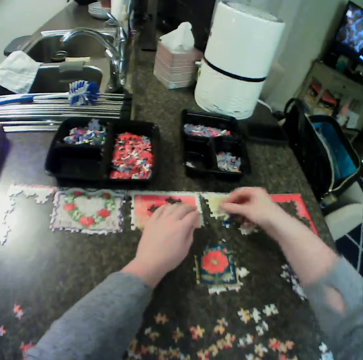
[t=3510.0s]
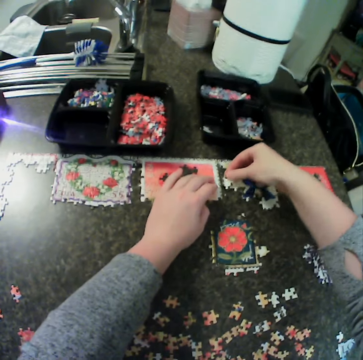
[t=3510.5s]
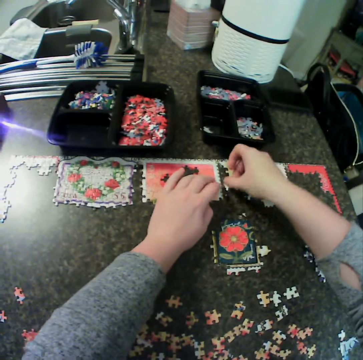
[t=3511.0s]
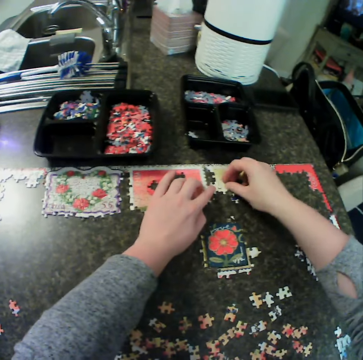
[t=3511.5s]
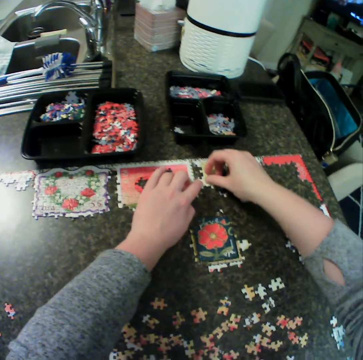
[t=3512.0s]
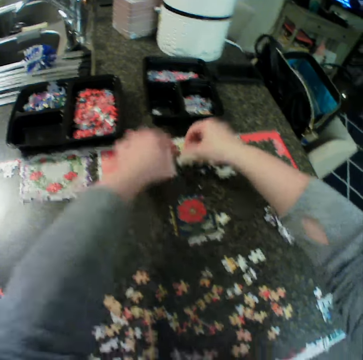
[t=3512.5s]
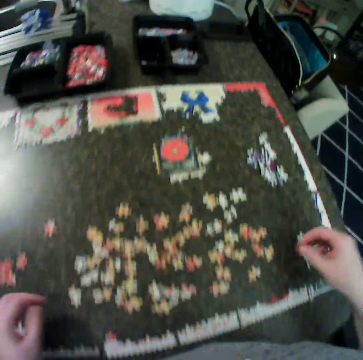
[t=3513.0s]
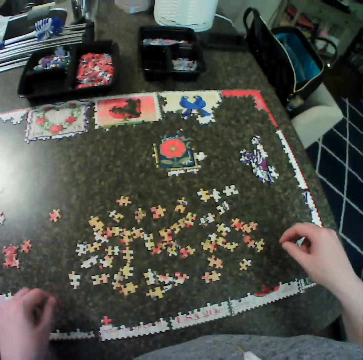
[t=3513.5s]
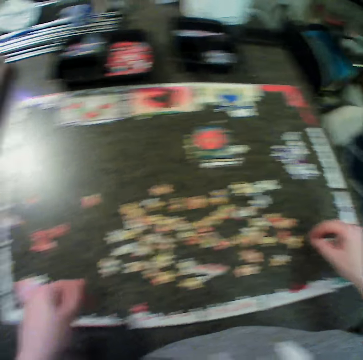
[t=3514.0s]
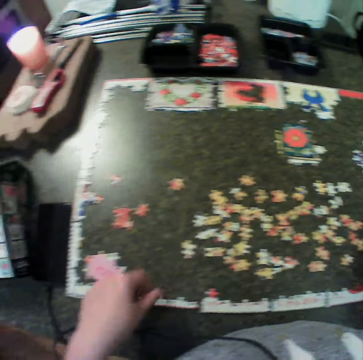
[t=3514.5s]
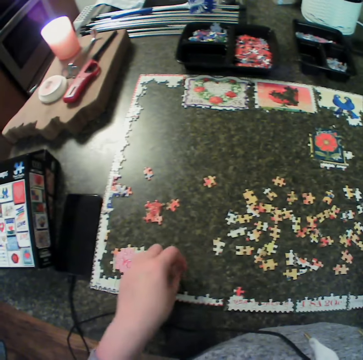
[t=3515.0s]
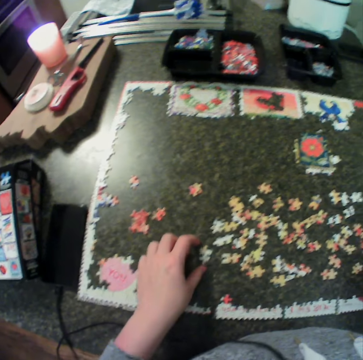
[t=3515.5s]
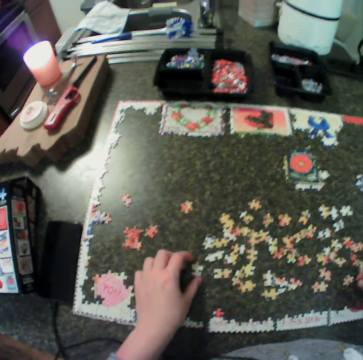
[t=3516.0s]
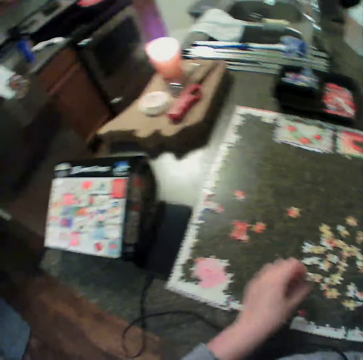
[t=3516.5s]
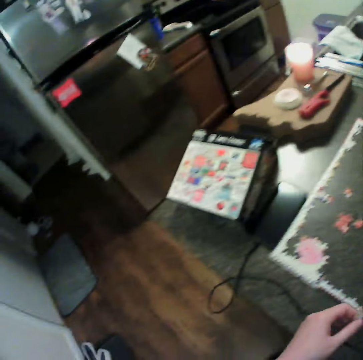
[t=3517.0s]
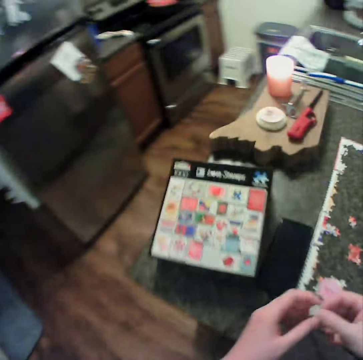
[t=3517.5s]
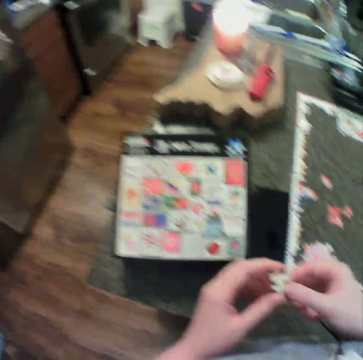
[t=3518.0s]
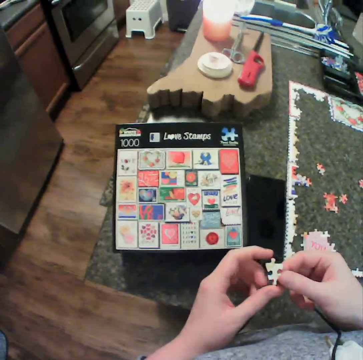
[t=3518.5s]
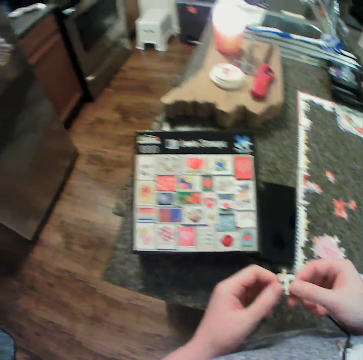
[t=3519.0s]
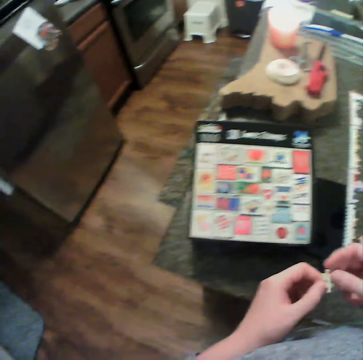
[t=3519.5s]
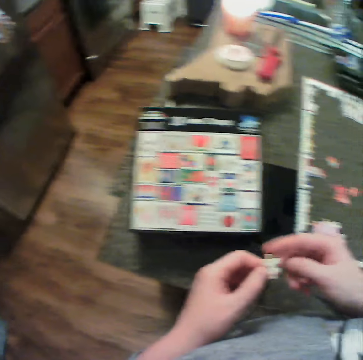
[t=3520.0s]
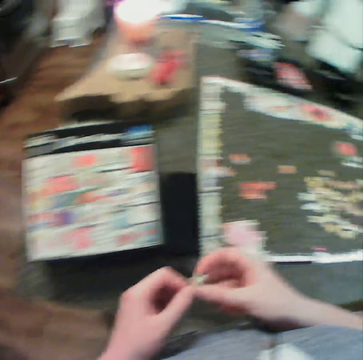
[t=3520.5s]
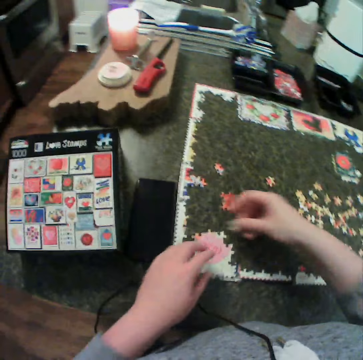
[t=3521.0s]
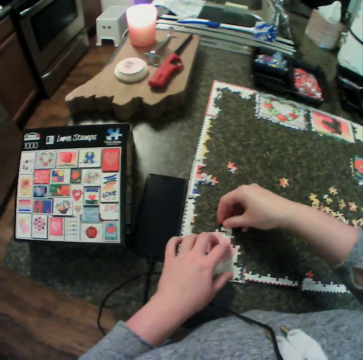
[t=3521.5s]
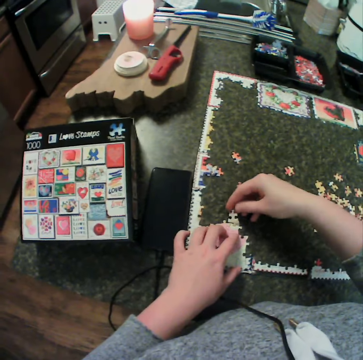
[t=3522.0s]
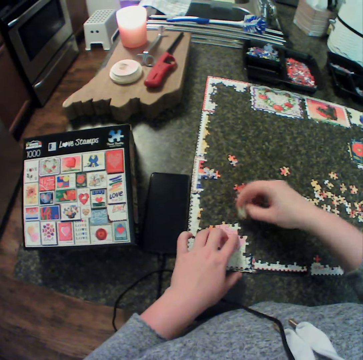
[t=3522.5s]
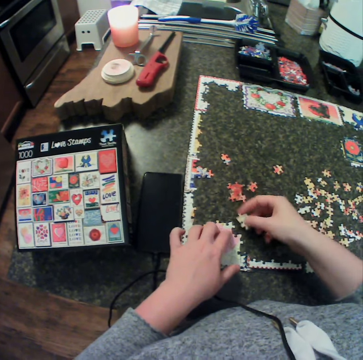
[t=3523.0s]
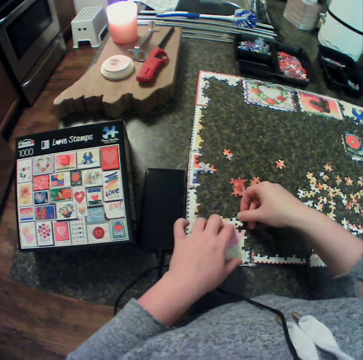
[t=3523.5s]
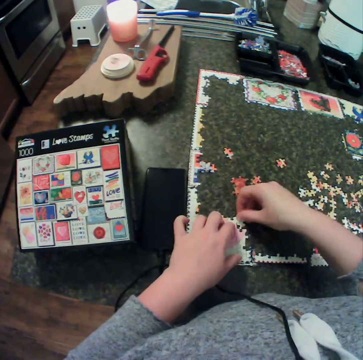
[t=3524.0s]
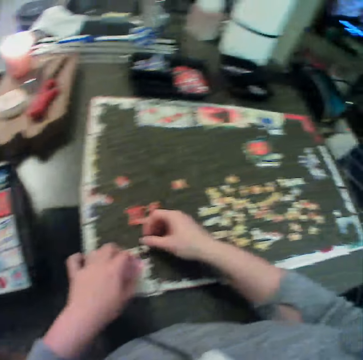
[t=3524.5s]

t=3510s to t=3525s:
The camera wearer picks up a puzzle piece. They hold the jigsaw puzzle. They fit the puzzle piece. They hold the puzzle piece. They adjust the puzzle piece. They move a hand away from the jigsaw puzzle. They move the left hand. They pick up a puzzle from the table. They hold the puzzle piece with the other hand. They fold fingers. They touch the puzzle piece. They touch the puzzle piece. They move the puzzle piece around. They hold the jigsaw puzzle. They fix the puzzle together. They hold the puzzle piece. They turn the puzzle piece. They fit the puzzle piece.

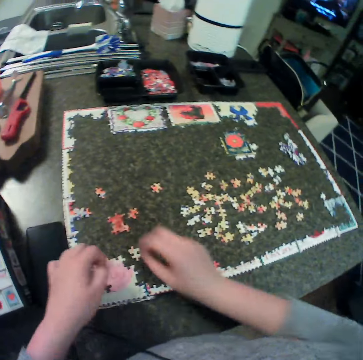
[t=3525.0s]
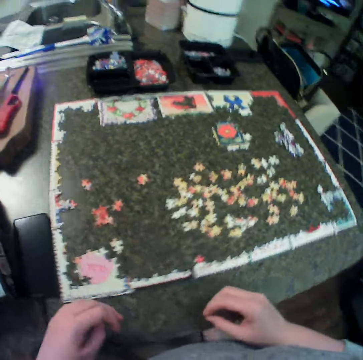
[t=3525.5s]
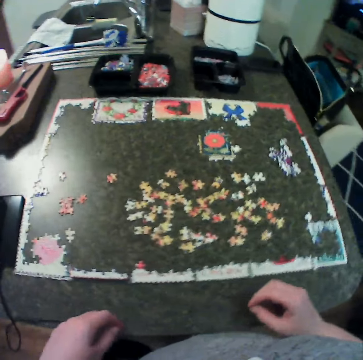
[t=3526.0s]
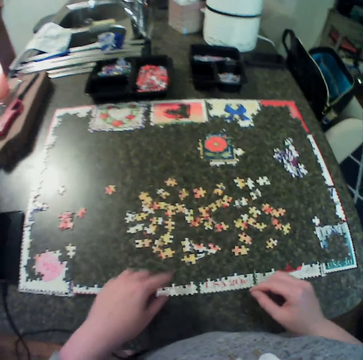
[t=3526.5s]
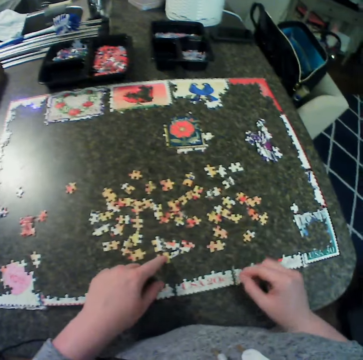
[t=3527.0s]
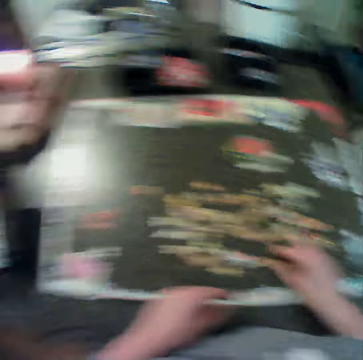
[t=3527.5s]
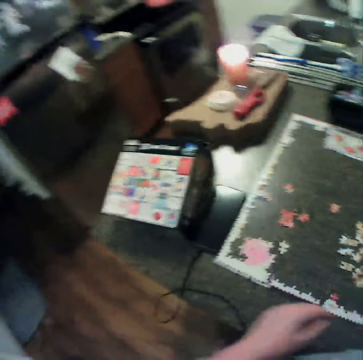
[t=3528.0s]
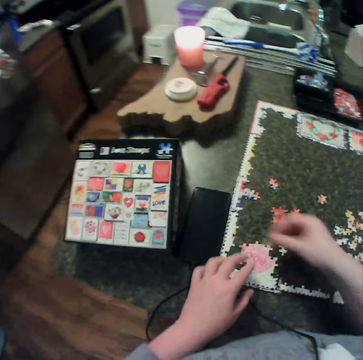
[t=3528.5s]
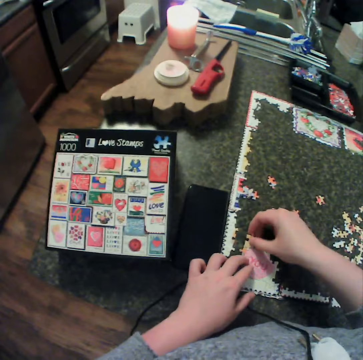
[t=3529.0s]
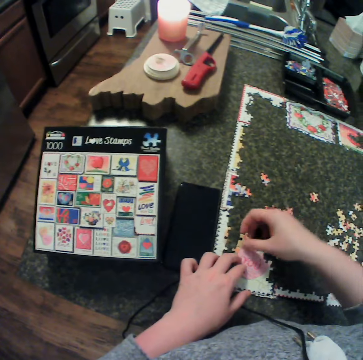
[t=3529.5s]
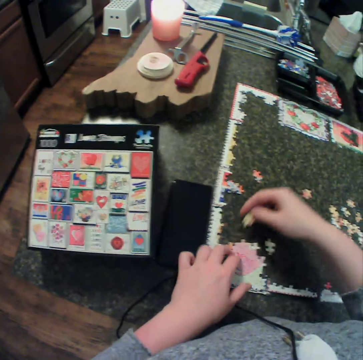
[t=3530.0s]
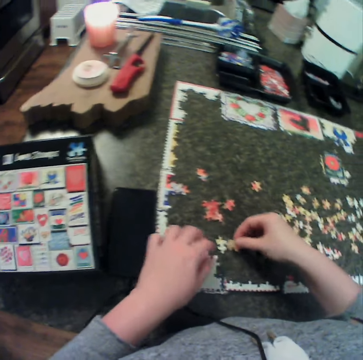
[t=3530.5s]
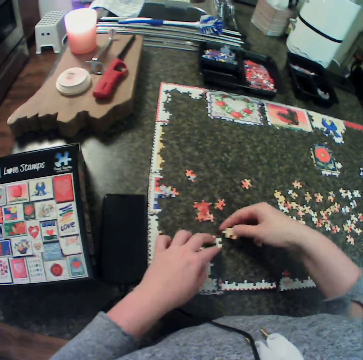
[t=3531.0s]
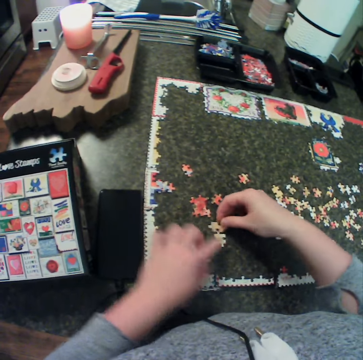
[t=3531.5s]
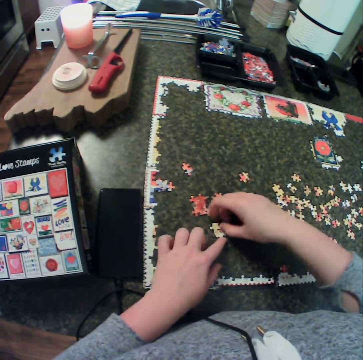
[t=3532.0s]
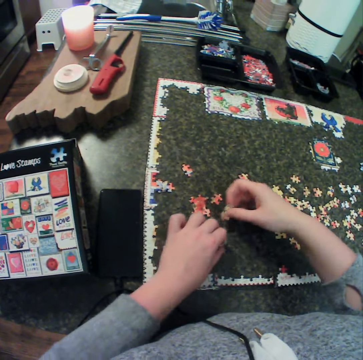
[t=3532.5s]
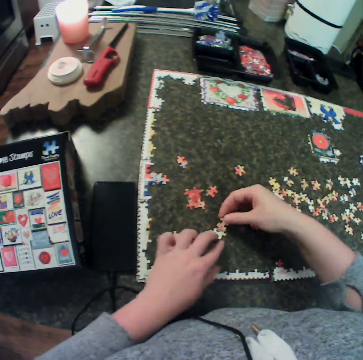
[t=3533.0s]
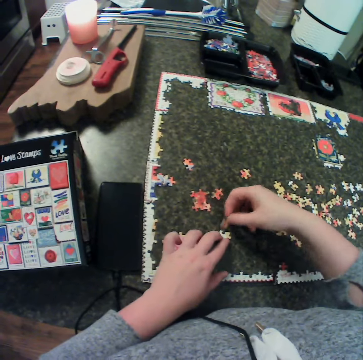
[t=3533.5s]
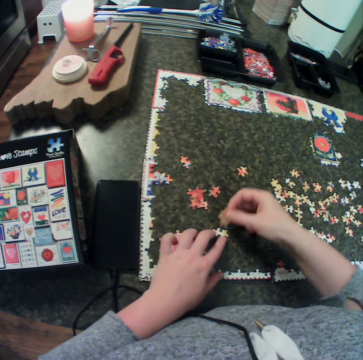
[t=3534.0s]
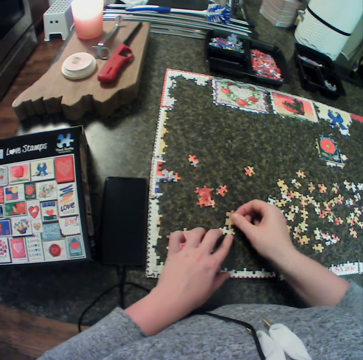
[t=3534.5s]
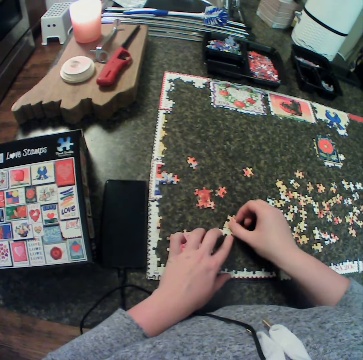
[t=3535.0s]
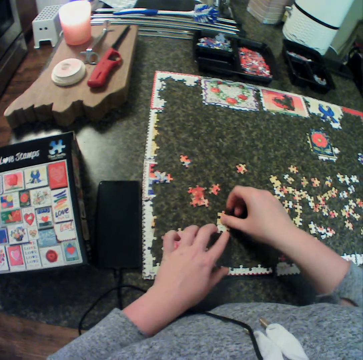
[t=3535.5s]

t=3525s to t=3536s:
The camera wearer moves a puzzle piece away. They drop the puzzle piece. They move the hands away from the puzzle piece. They touch another puzzle on the table. They pick up the puzzle piece. They hold the jigsaw puzzle. They put the puzzle piece on the jigsaw. They move the puzzle piece around. They fix another piece of puzzle. They move the puzzle piece away. They remove a hand from the puzzle piece. They hold the puzzle piece. They fit the puzzle pieces. They lift the puzzle piece. They move the puzzle piece. They hold the puzzle piece. They fit the puzzle pieces. They lift the puzzle piece. They turn the puzzle piece. They fit the puzzle pieces.

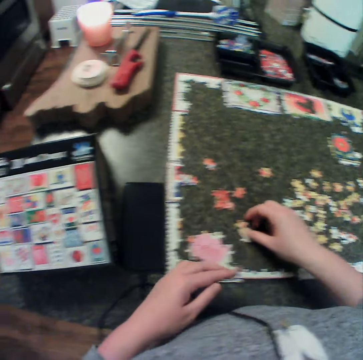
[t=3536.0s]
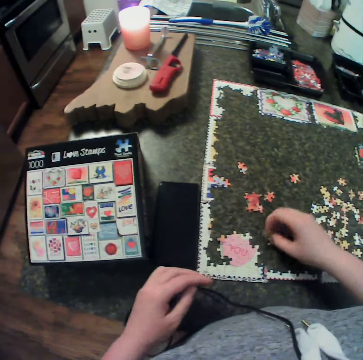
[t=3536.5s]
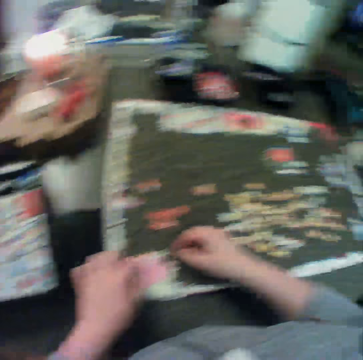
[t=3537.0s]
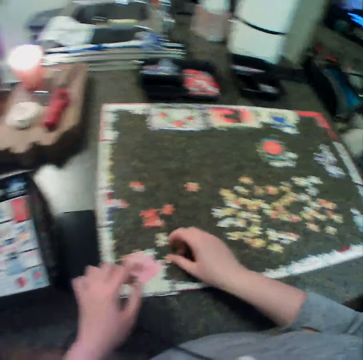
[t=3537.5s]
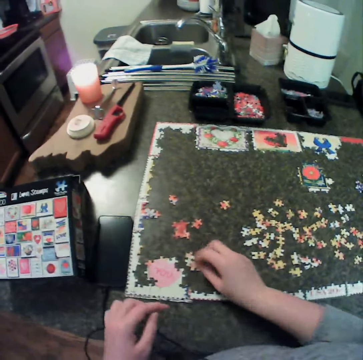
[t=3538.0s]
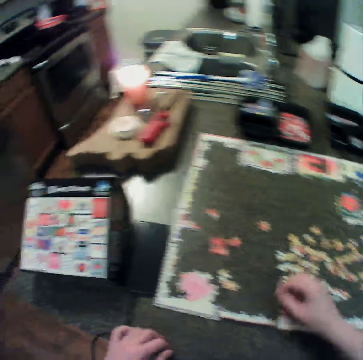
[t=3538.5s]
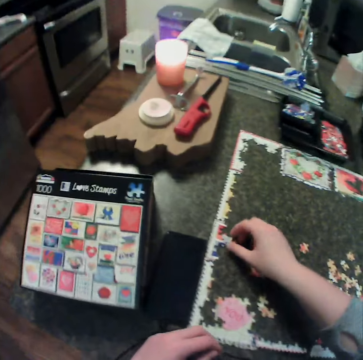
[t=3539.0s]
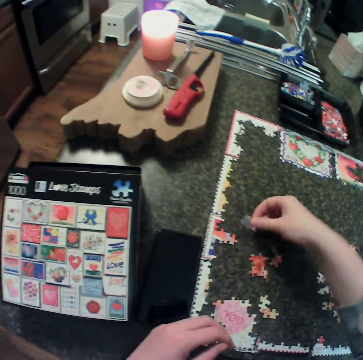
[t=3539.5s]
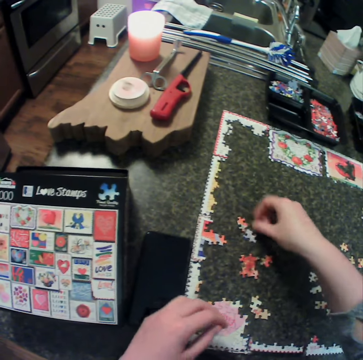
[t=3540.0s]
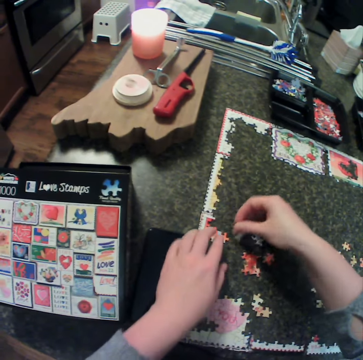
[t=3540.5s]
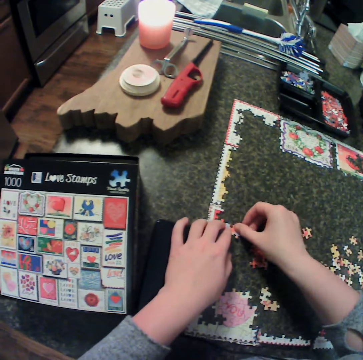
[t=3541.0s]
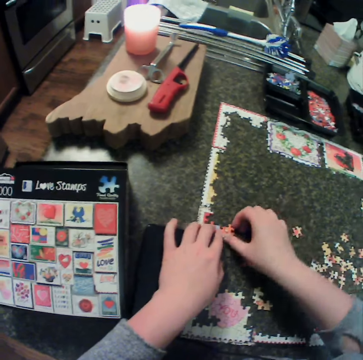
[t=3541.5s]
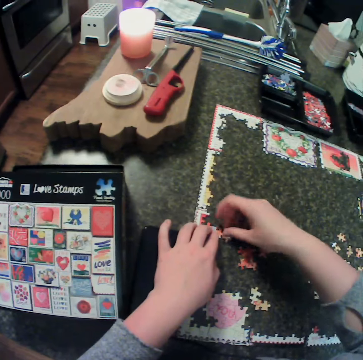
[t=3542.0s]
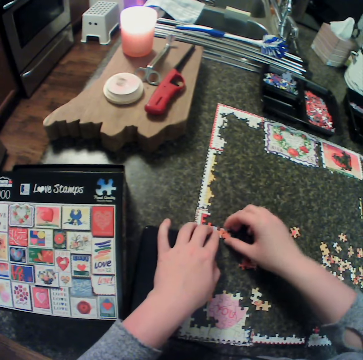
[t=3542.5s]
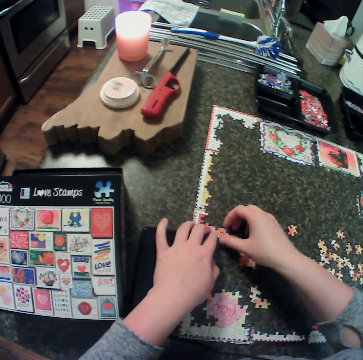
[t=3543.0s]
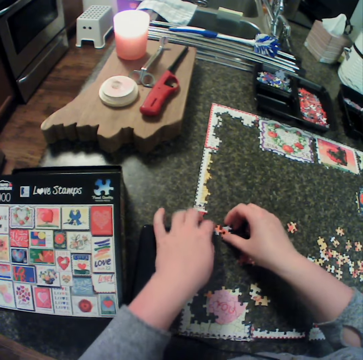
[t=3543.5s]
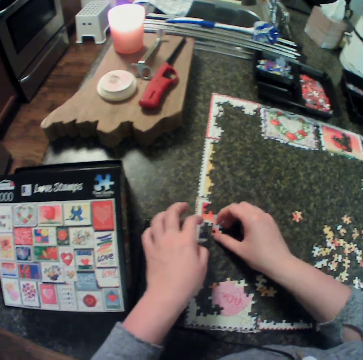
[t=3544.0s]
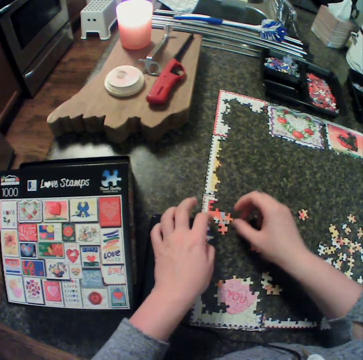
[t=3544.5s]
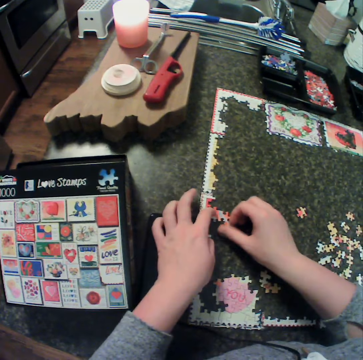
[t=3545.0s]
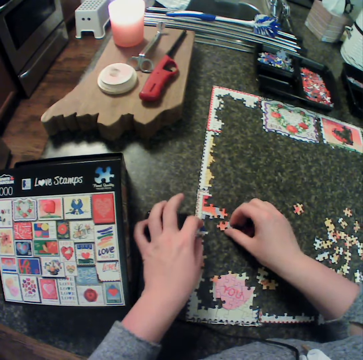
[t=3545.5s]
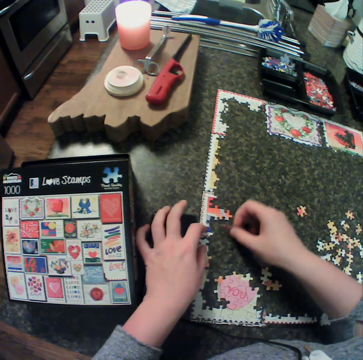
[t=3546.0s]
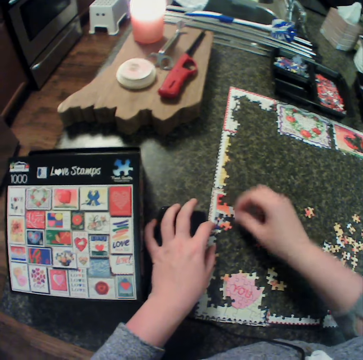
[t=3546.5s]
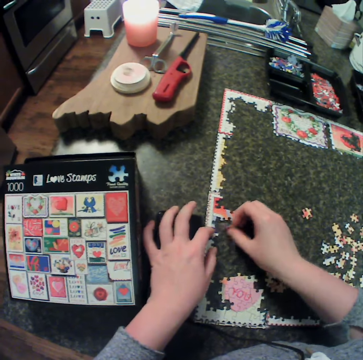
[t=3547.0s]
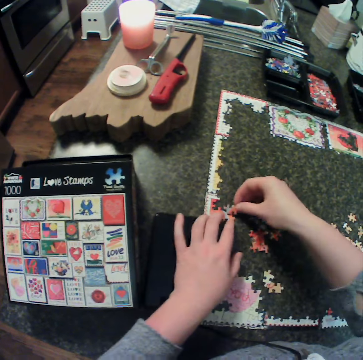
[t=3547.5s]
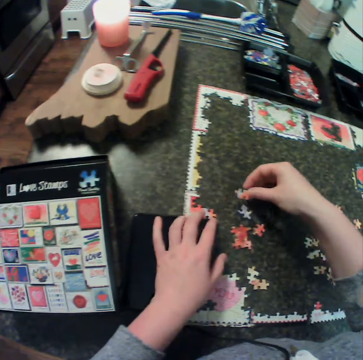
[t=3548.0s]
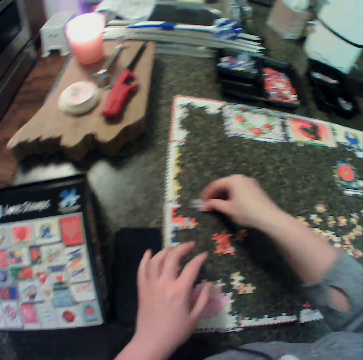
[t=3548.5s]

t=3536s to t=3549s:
The camera wearer removes a hand from the puzzle pieces. They pick up a puzzle piece. They hold the puzzle piece. They remove a hand from the jigsaw puzzle. They remove a hand from the jigsaw puzzle again. They move a hand. They carry a piece of puzzle from the table. They pick up the puzzle piece. They drop the puzzle piece. They pick up the puzzle piece. They hold the jigsaw puzzle. They put the puzzle piece on the jigsaw. They pick up the puzzle piece. They fix another piece of puzzle with another. They move the puzzle piece. They move the puzzle piece. They move the left hand. They create the jigsaw puzzle. They move the puzzle piece. They carry the puzzle piece. They put the puzzle piece on the jigsaw. They carry the puzzle piece. They hold the jigsaw puzzle. They put the puzzle pieces together. They move the puzzle piece away. They move the puzzle piece.
